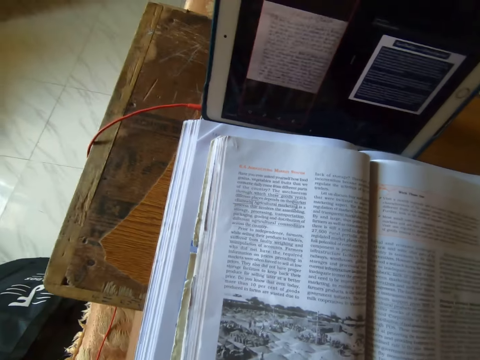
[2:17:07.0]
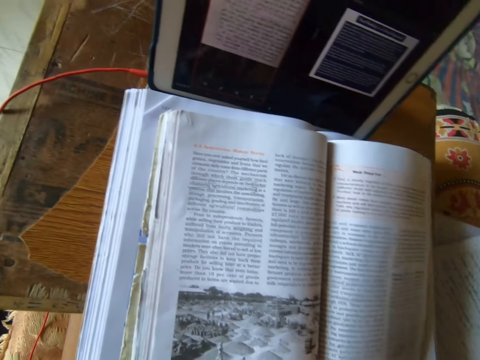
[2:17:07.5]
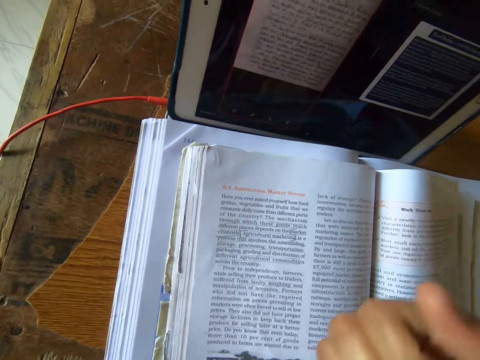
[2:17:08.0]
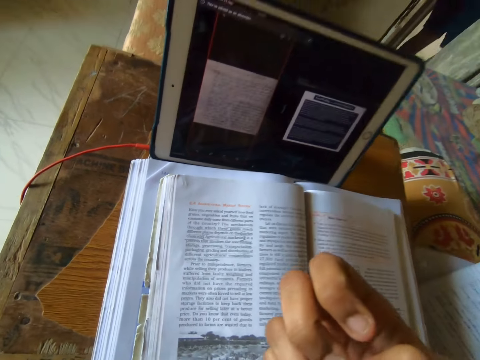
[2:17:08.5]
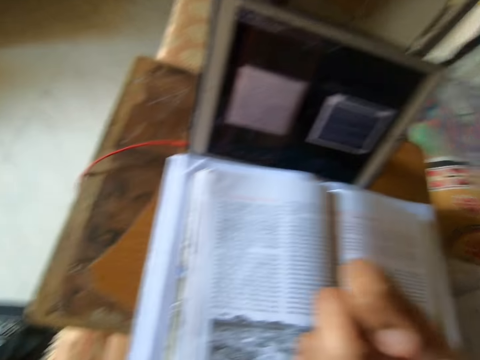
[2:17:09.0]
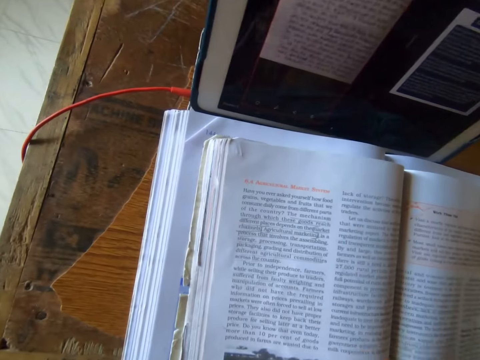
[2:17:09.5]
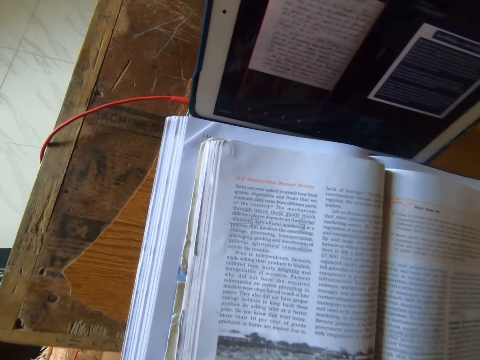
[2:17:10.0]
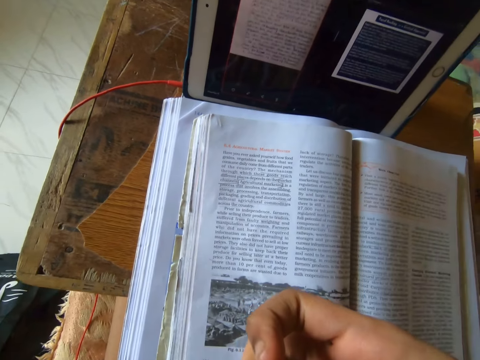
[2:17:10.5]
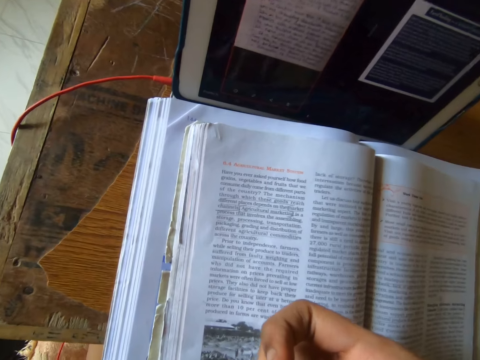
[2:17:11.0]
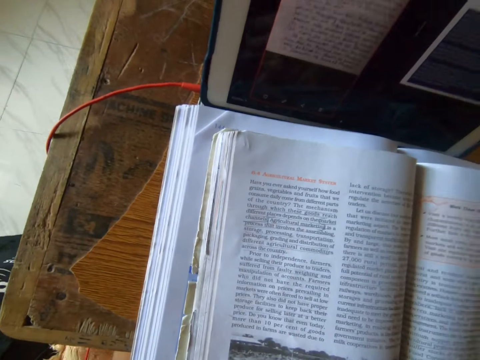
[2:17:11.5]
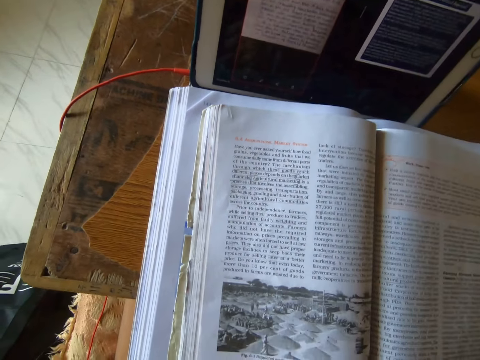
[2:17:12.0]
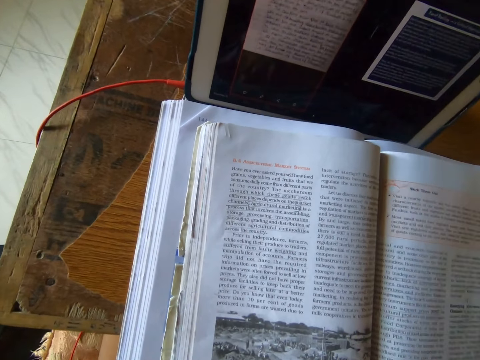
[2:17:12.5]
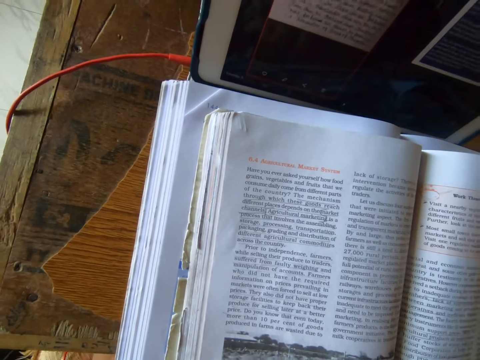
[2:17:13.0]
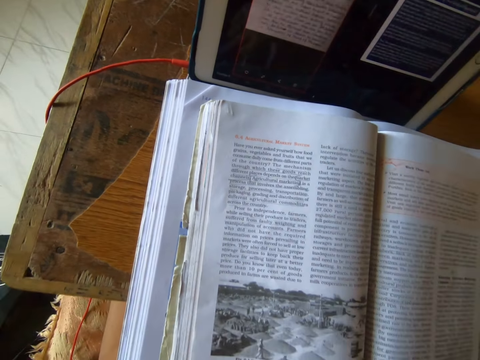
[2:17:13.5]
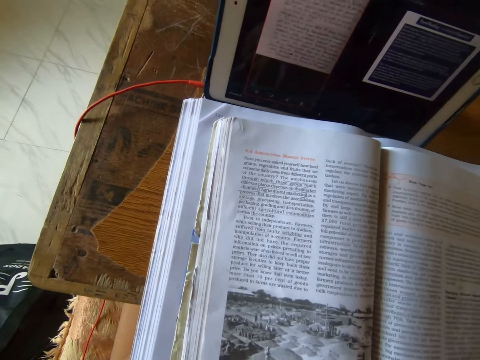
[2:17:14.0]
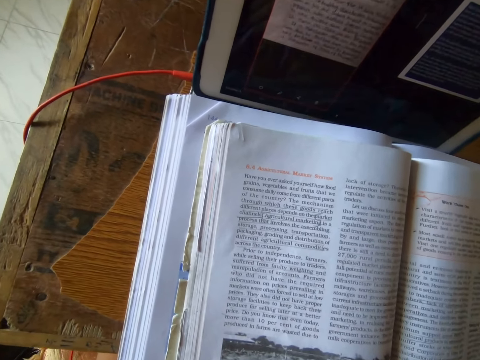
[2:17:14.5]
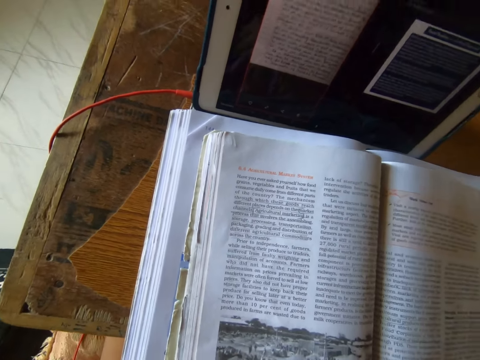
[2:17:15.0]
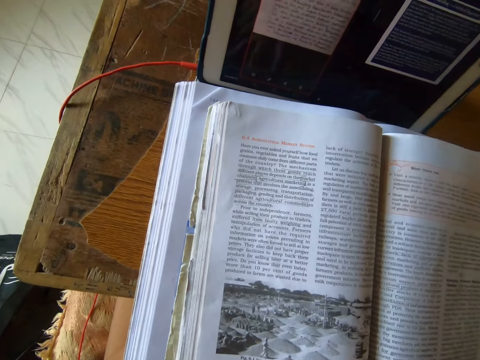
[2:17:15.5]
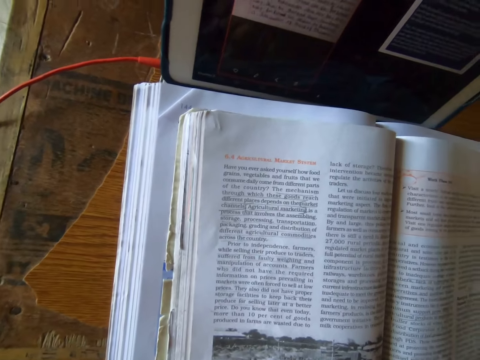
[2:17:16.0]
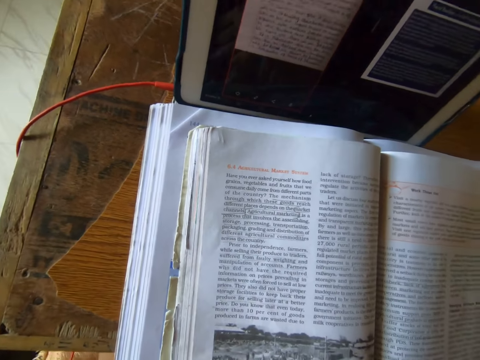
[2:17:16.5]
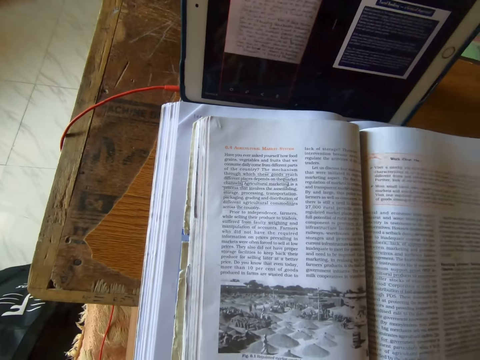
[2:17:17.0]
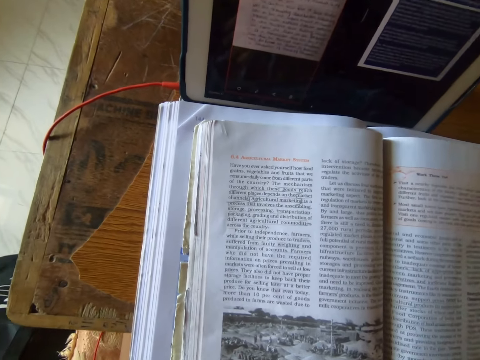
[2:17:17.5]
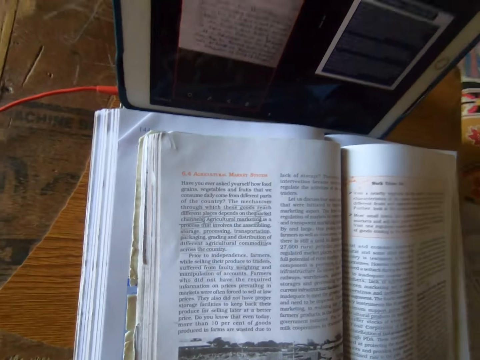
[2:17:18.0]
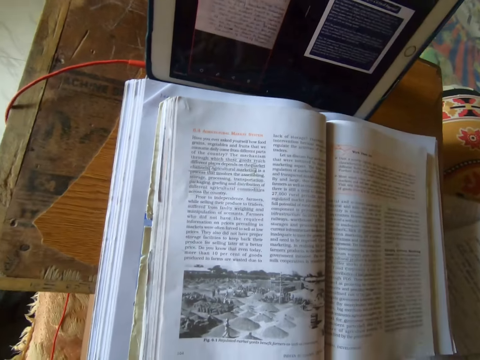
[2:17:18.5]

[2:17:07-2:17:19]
The camera wearer reads out loud from the textbook. She moves her fingers. She reads the book.

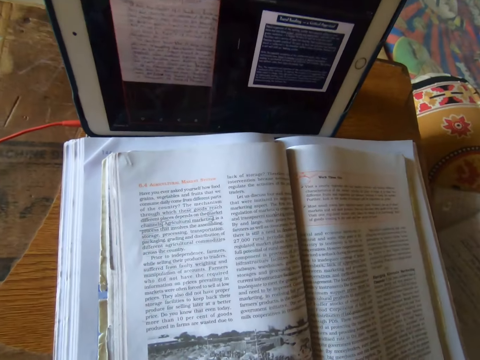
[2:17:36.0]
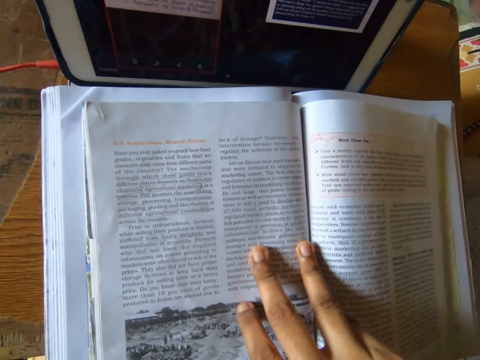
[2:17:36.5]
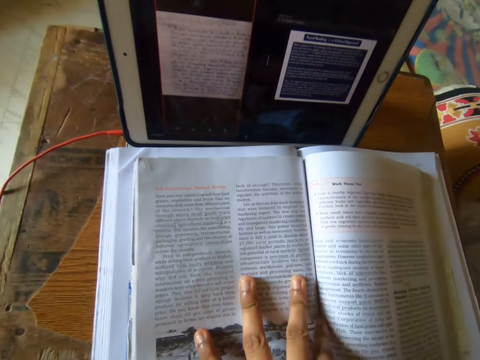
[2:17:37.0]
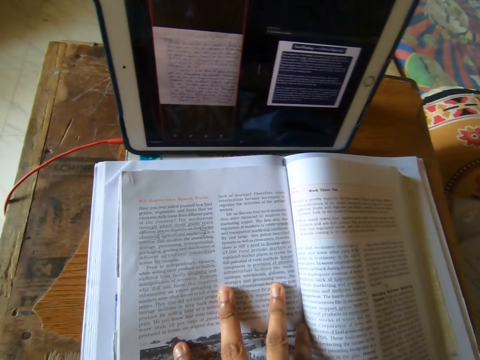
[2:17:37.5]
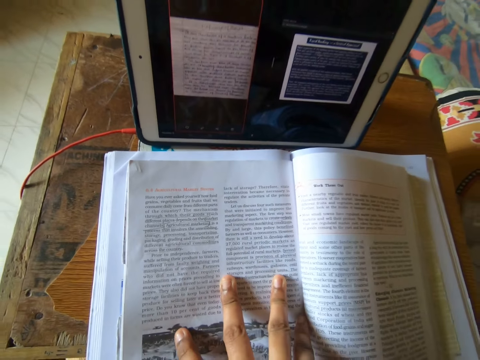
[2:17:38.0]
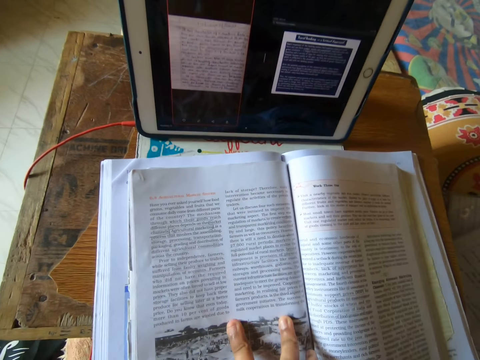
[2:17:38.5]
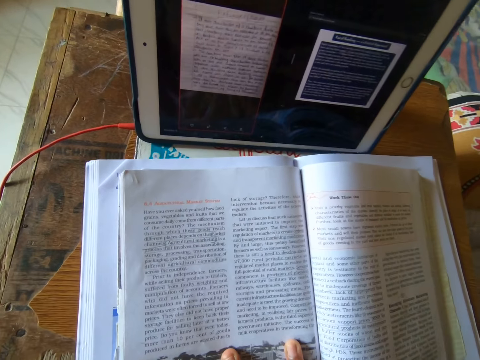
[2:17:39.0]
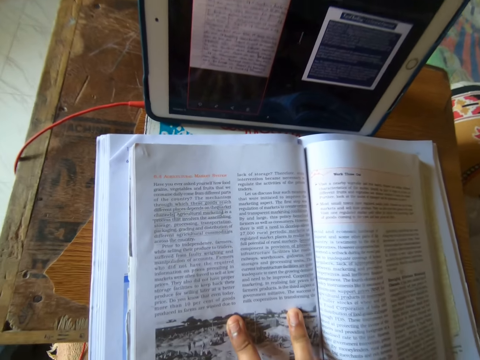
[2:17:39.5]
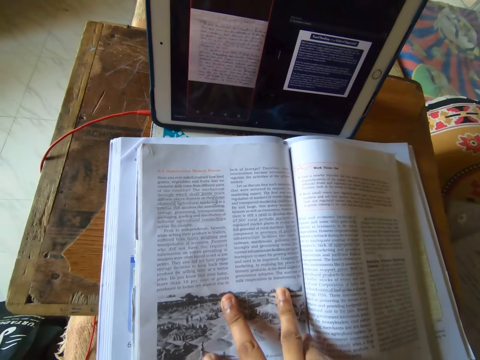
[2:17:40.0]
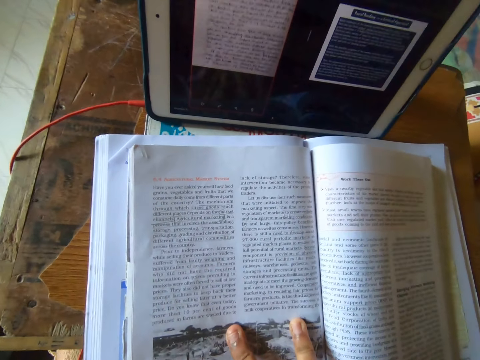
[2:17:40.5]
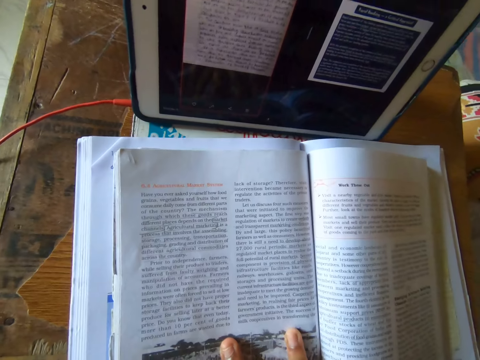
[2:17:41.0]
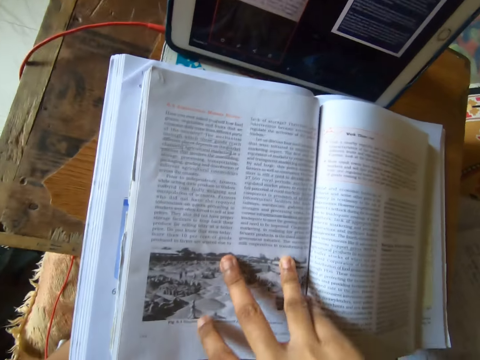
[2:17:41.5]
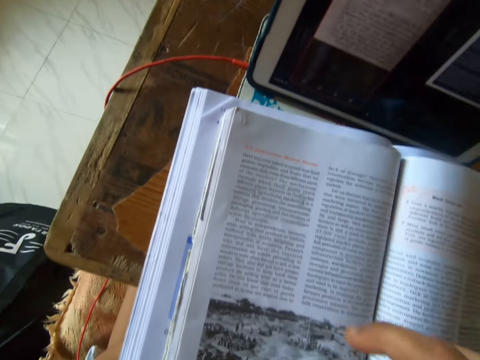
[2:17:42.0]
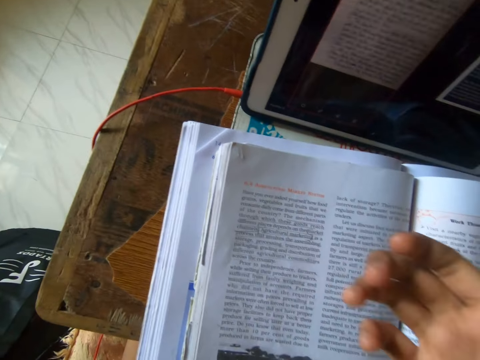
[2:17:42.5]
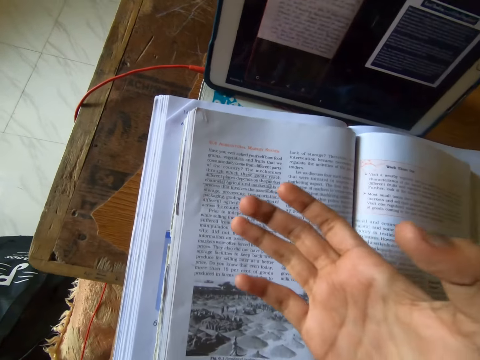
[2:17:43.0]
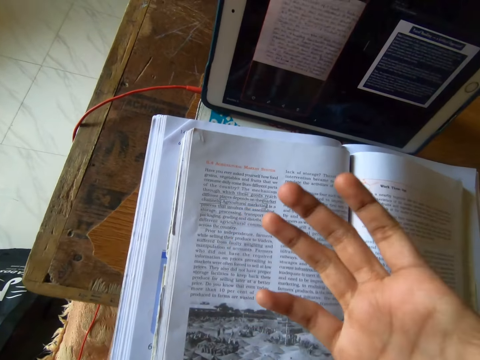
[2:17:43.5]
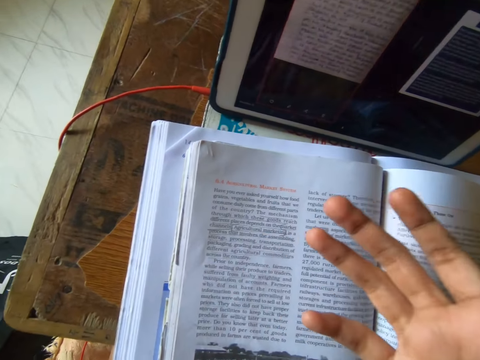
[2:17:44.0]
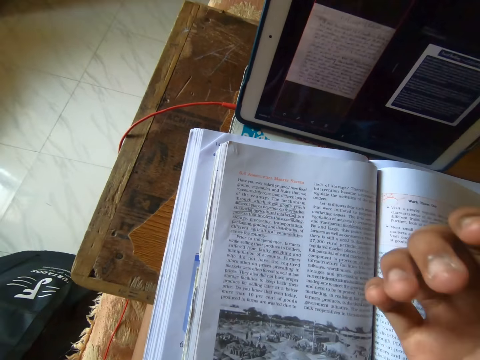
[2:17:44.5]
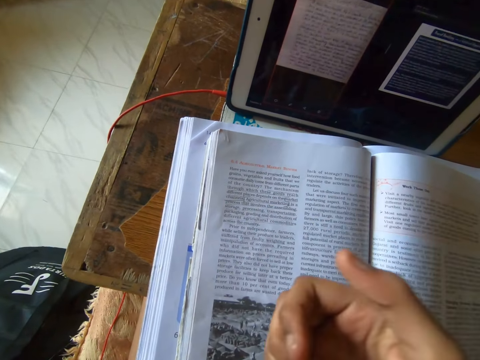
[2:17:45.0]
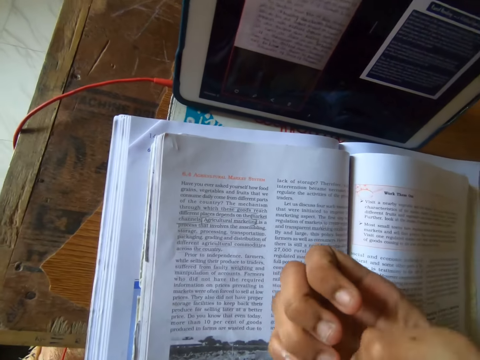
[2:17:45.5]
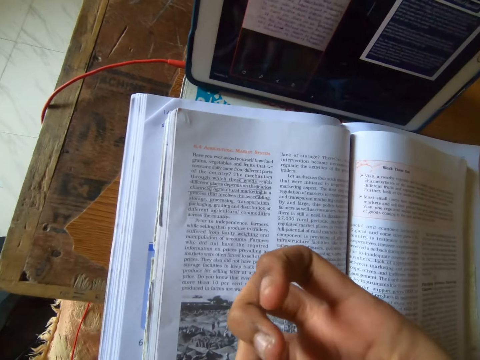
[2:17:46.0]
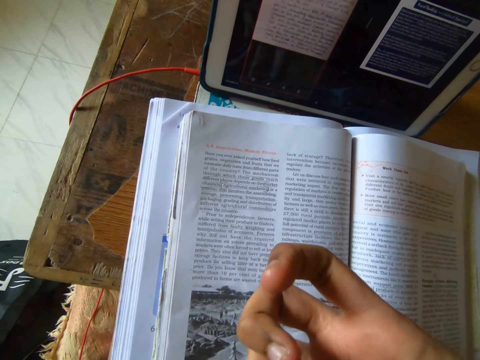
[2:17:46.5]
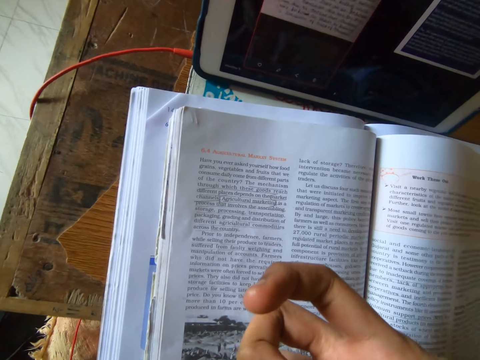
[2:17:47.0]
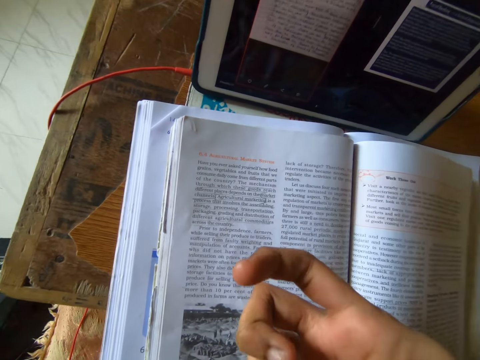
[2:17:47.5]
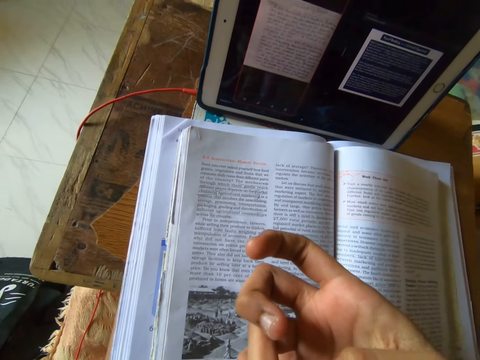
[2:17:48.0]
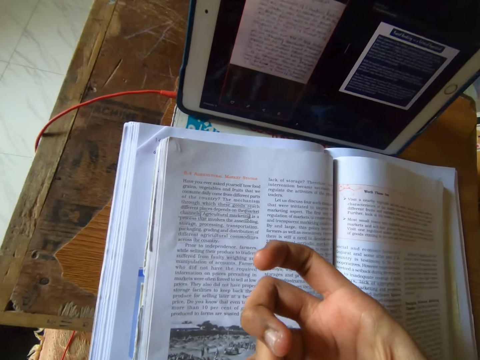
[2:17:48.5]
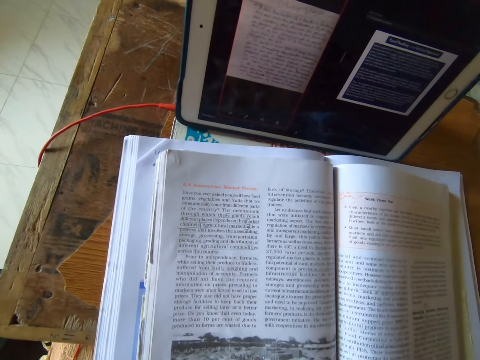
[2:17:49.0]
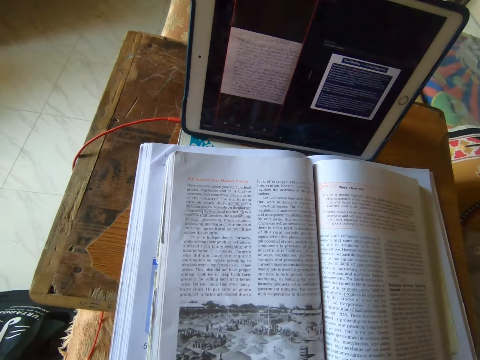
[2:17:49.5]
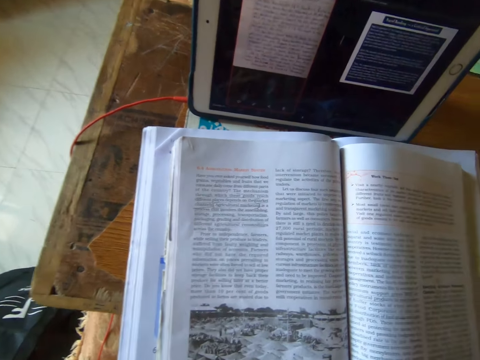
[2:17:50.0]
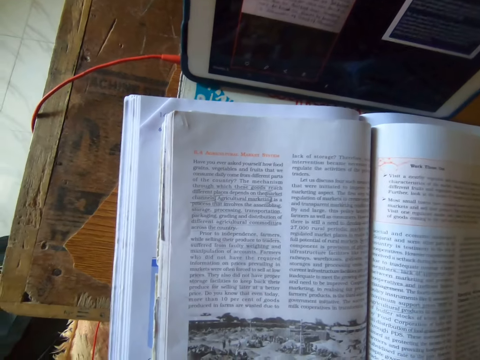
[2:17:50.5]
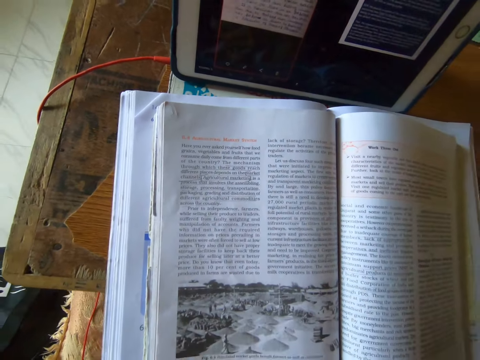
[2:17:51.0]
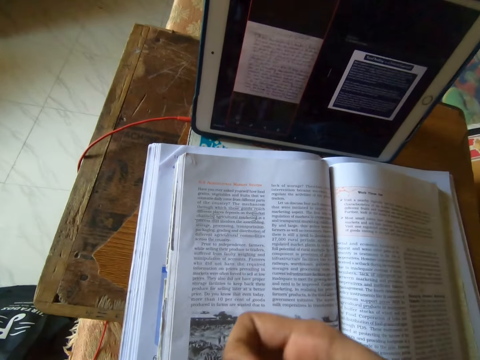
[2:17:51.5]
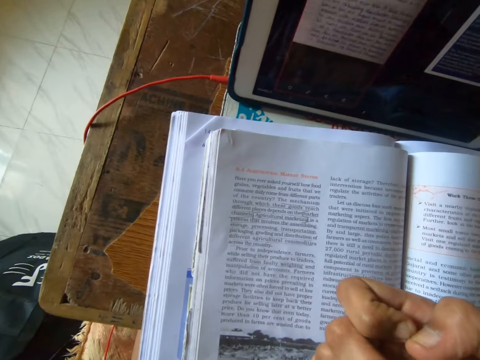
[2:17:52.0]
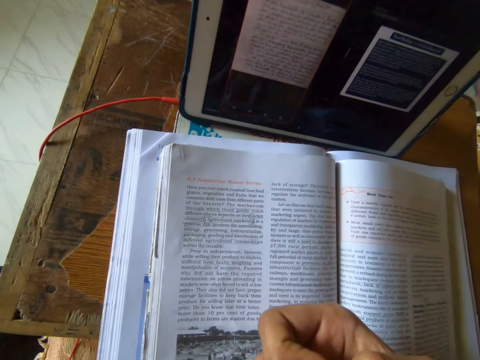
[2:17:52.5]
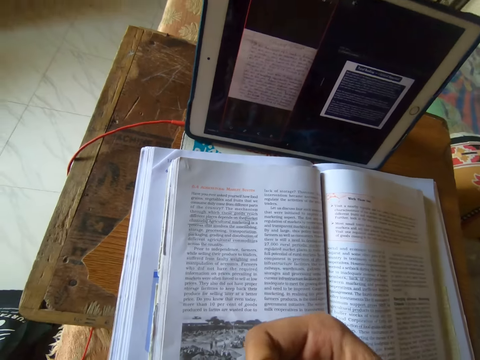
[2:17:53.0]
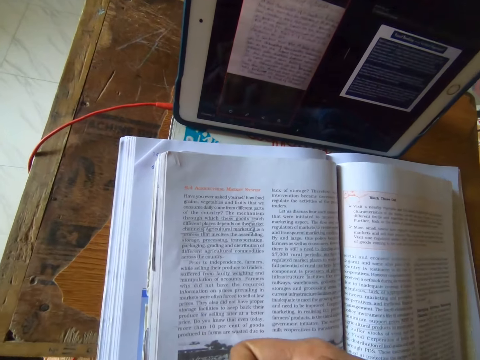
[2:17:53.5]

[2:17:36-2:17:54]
The camera wearer touches the book. She reads the book. She moves her hand. She reads the book.
